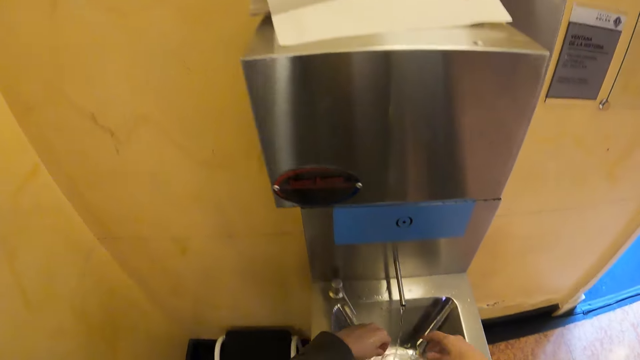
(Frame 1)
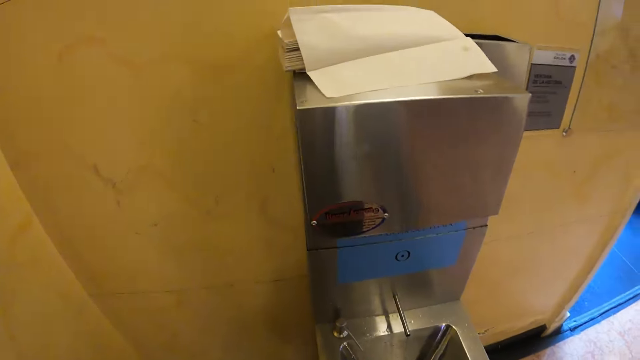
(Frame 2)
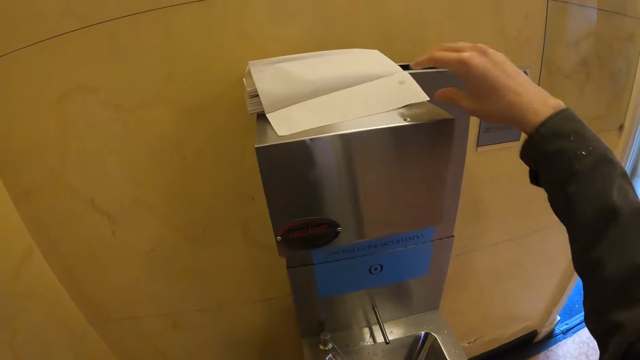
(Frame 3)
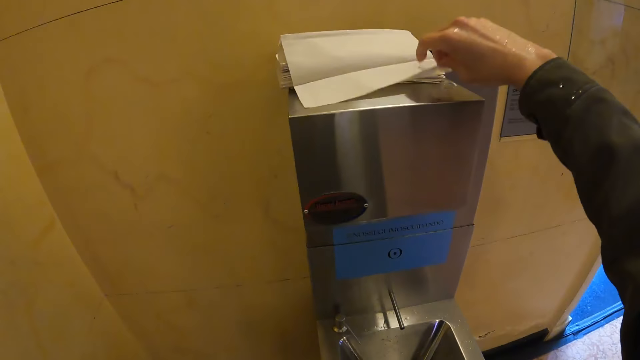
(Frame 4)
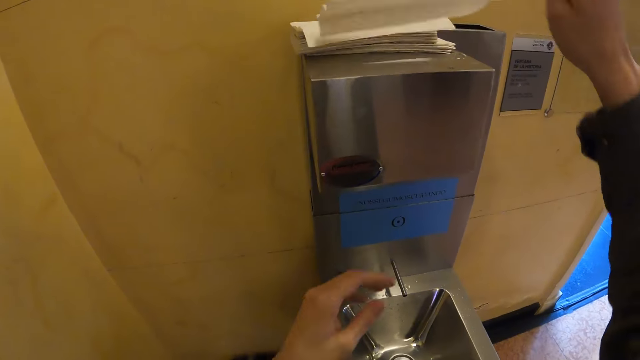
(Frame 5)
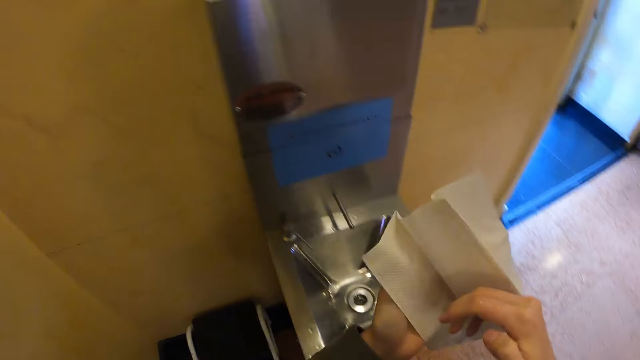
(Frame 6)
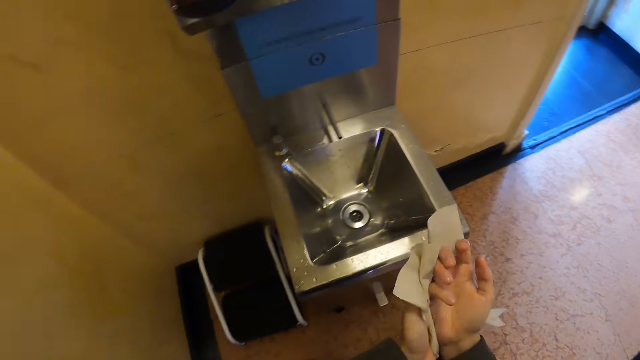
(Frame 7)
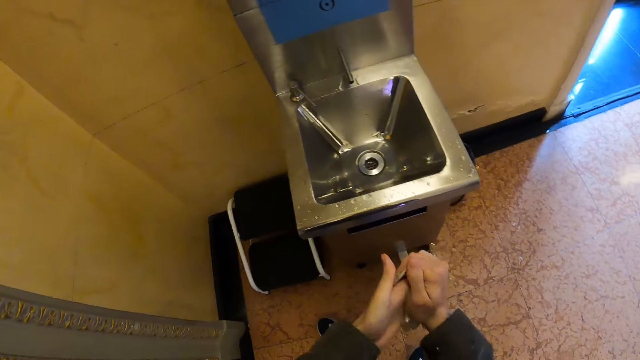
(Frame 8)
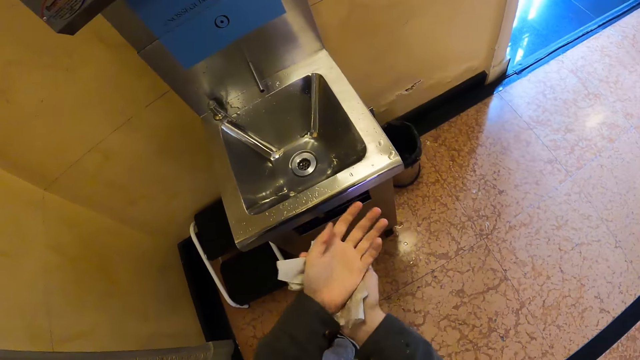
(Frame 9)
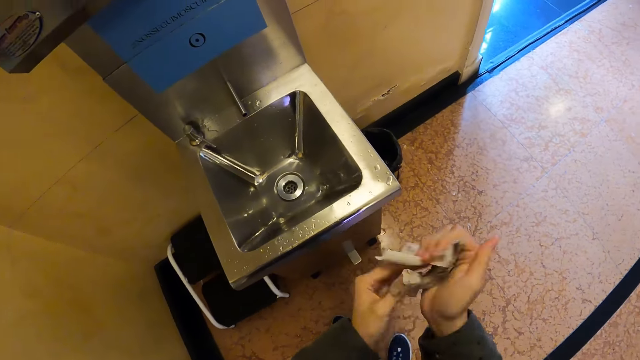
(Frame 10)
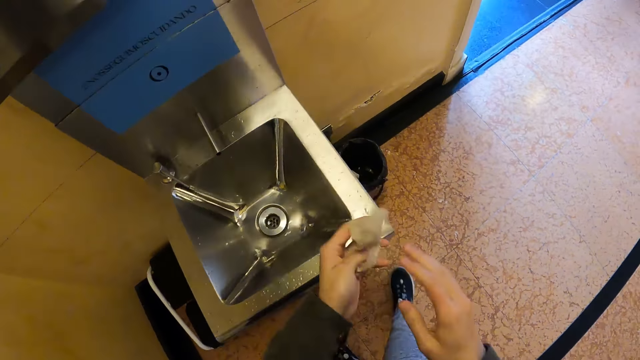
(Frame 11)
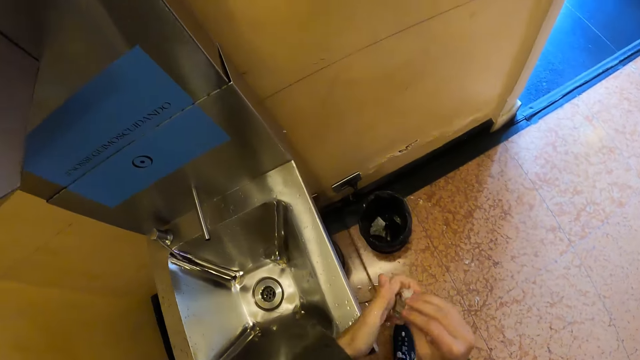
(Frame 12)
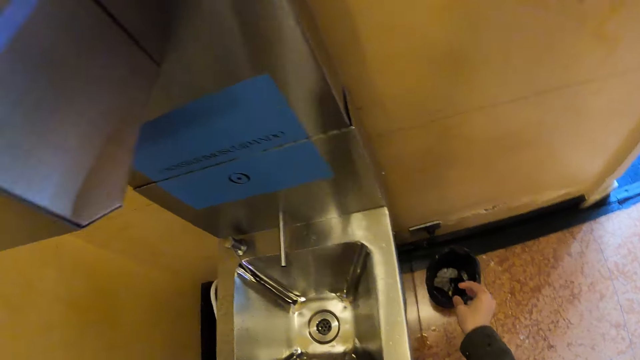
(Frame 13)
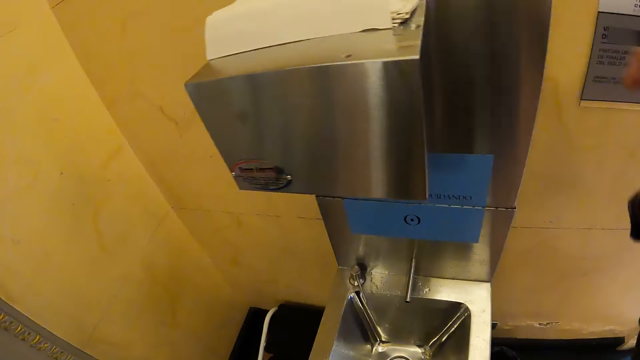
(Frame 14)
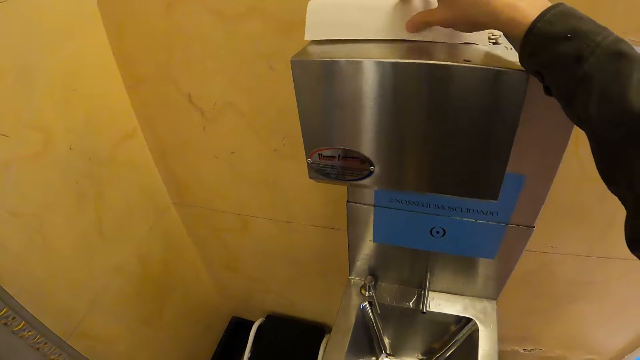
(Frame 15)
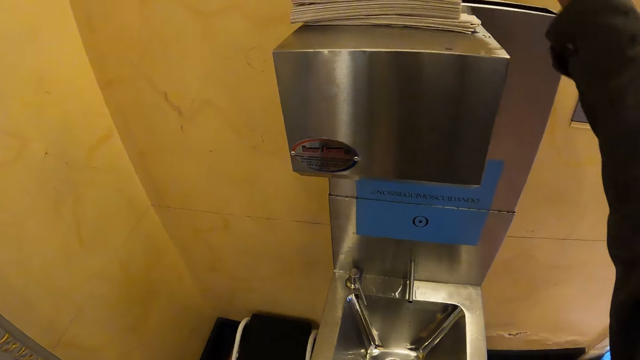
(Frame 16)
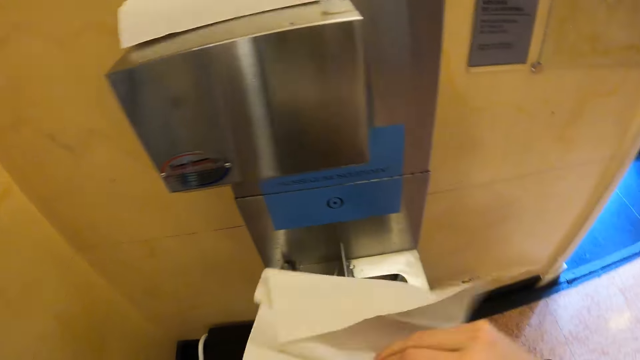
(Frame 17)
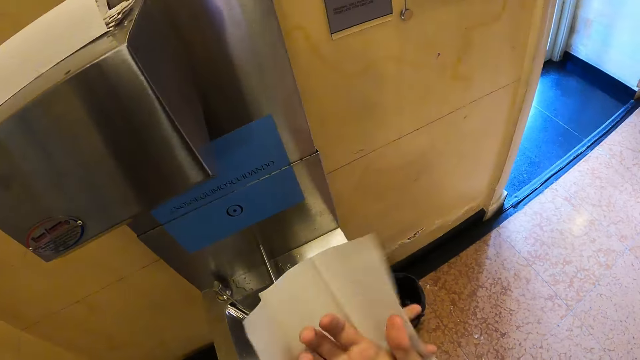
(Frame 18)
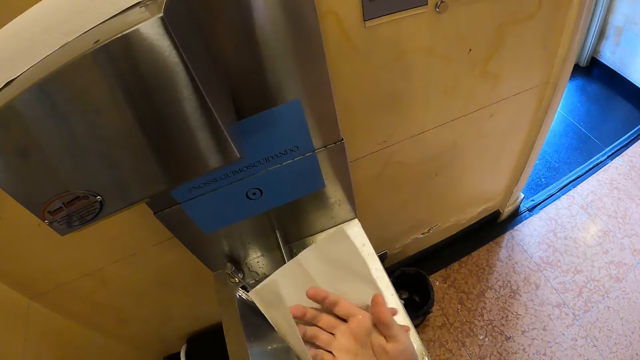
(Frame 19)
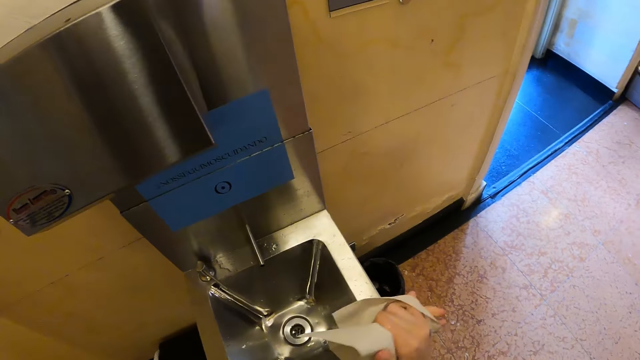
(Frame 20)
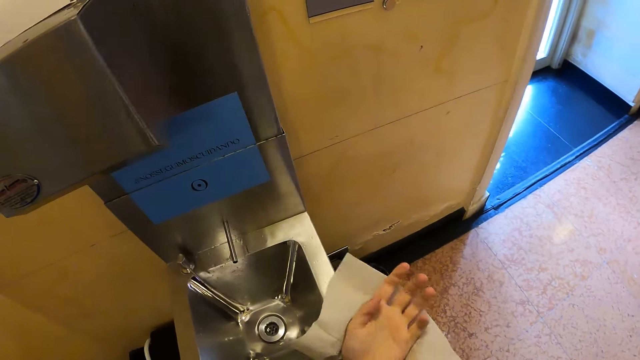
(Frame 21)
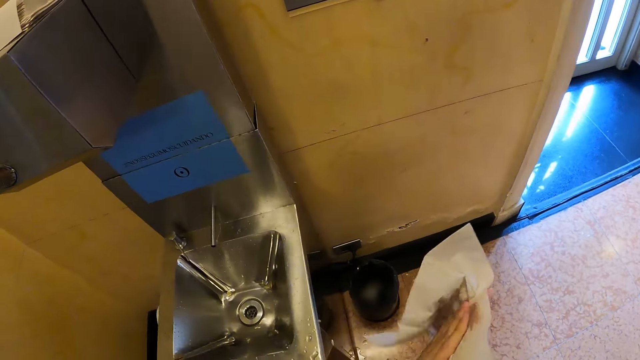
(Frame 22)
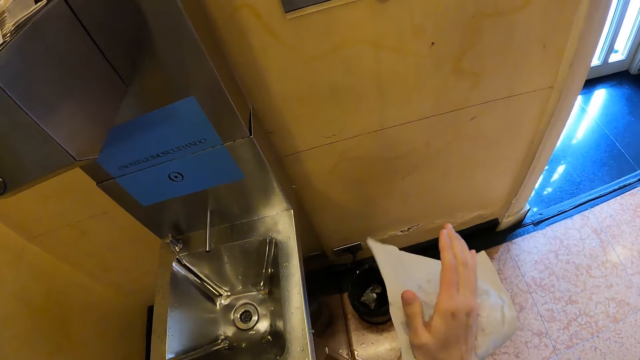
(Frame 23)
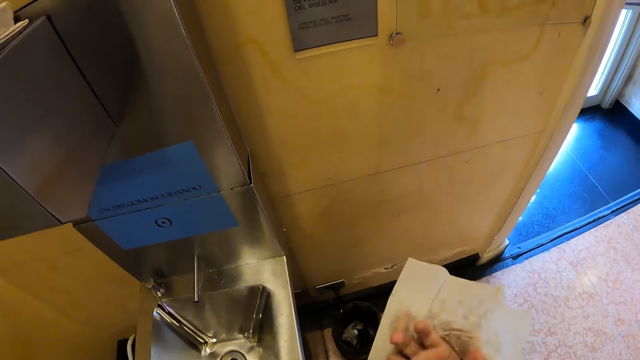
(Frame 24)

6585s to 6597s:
The camera wearer takes a disposable tissue or wipe. He wipes his hands with the wipe. He throws the wipe in the dustbin. He takes the disposable tissue. He wipes his hands.

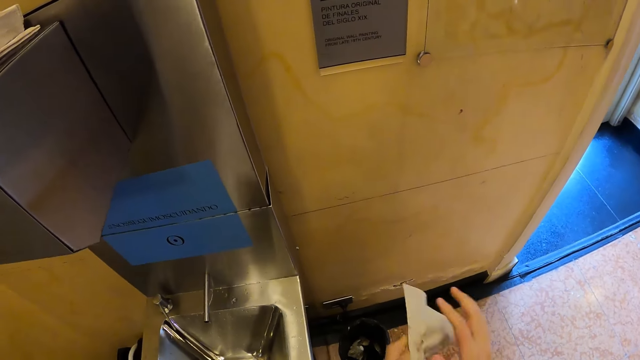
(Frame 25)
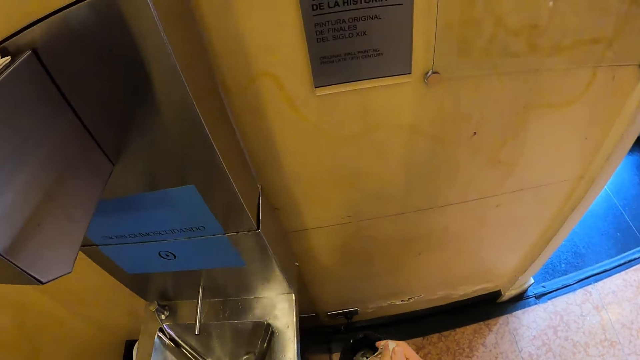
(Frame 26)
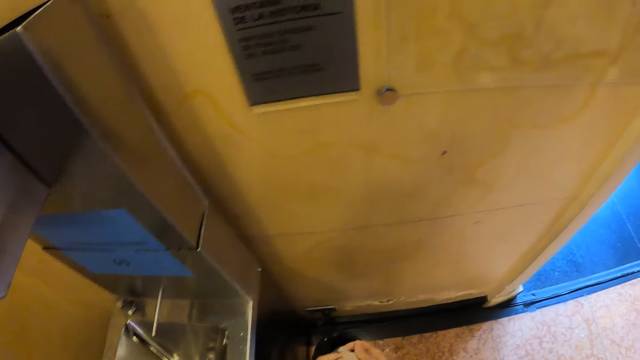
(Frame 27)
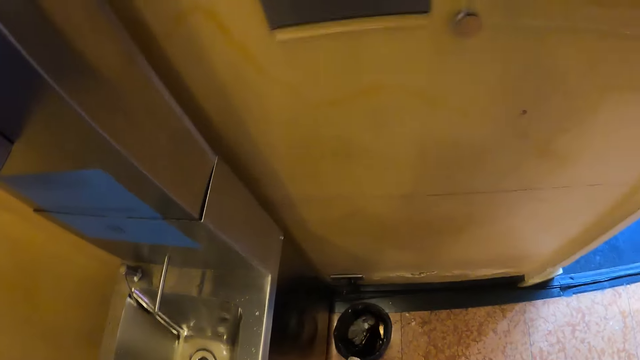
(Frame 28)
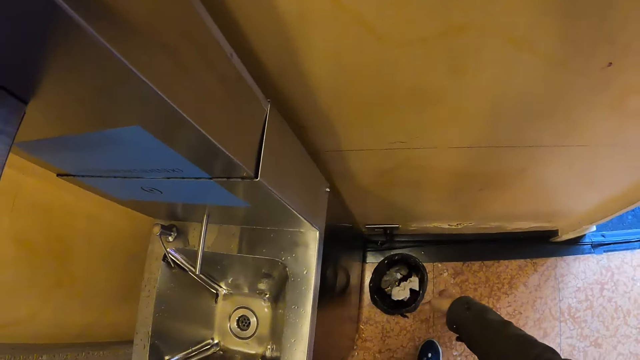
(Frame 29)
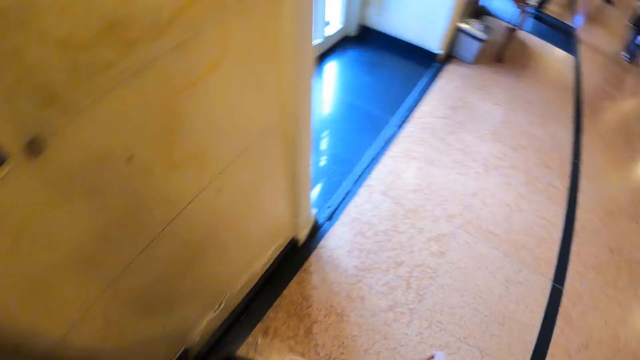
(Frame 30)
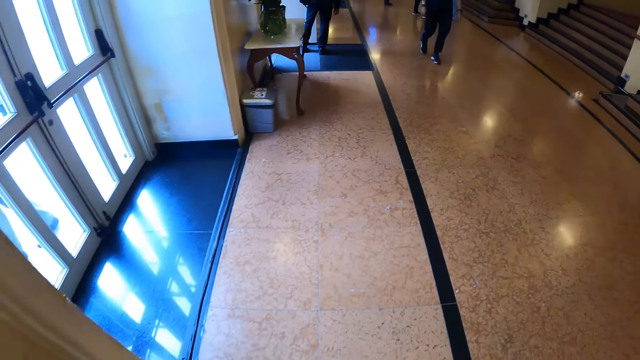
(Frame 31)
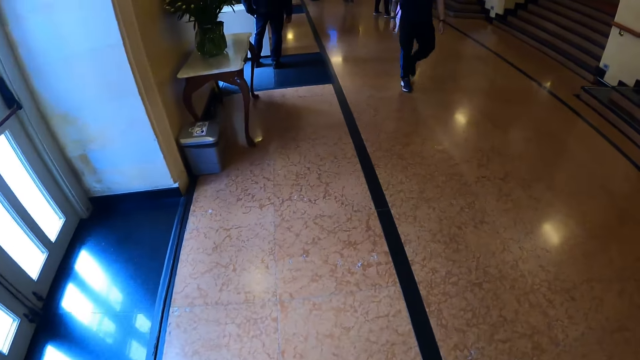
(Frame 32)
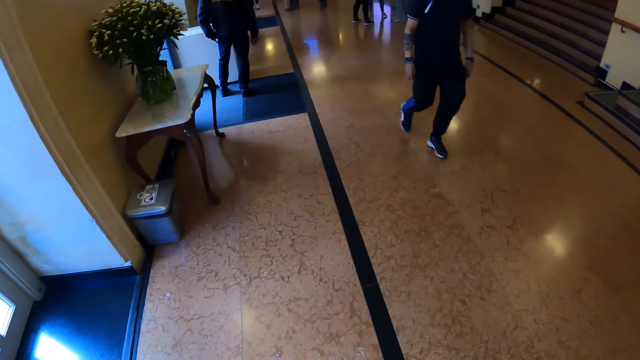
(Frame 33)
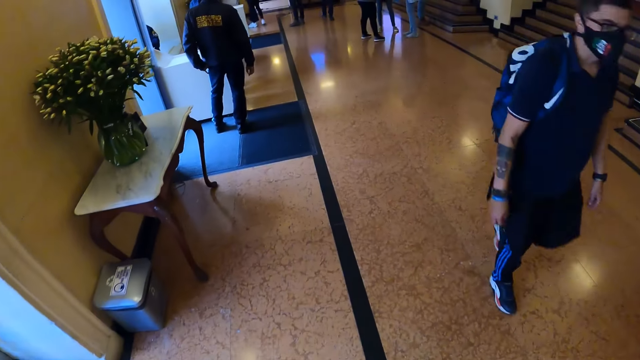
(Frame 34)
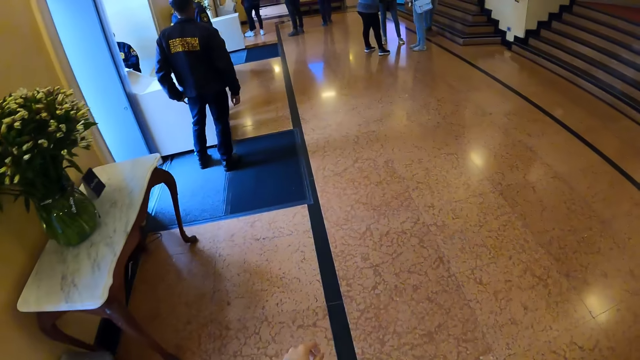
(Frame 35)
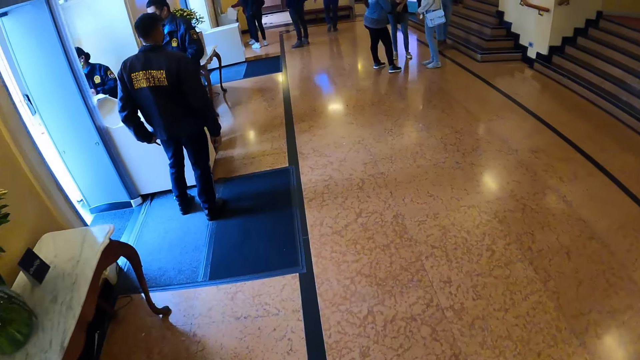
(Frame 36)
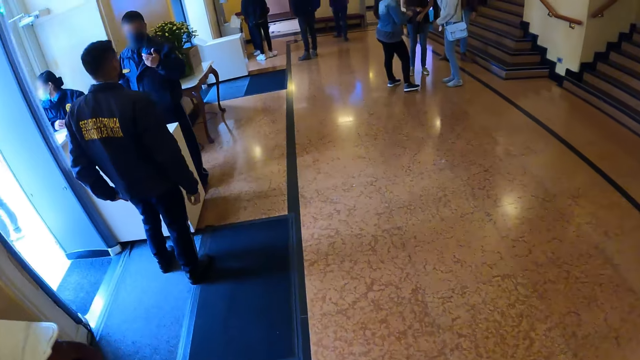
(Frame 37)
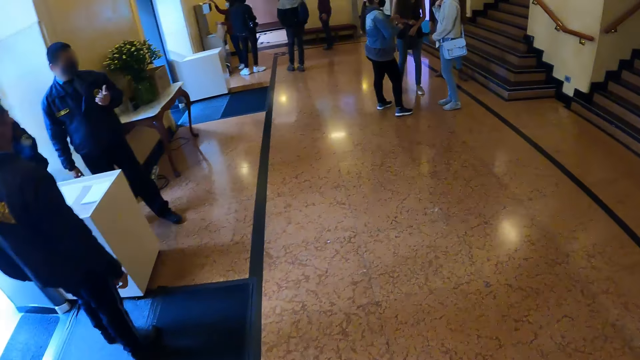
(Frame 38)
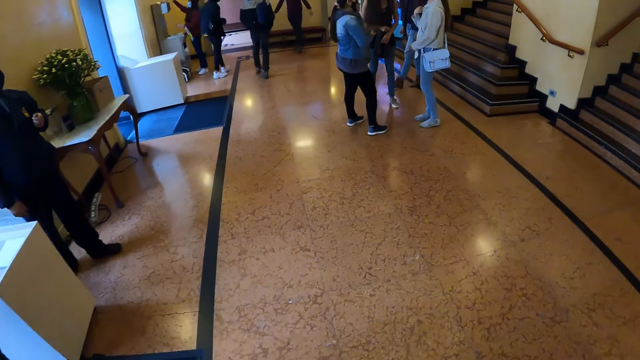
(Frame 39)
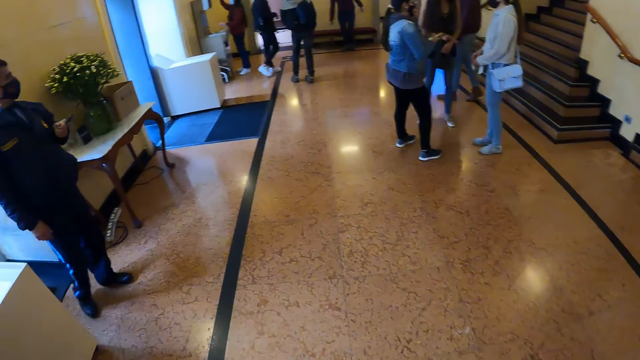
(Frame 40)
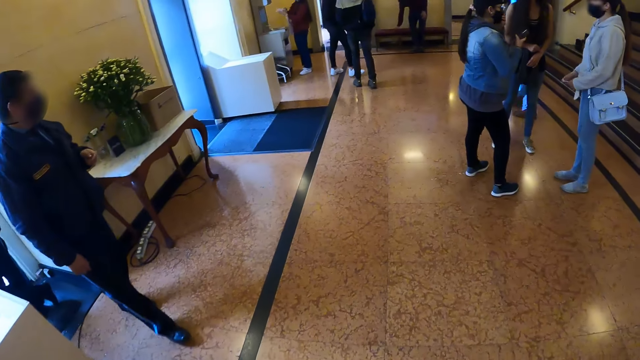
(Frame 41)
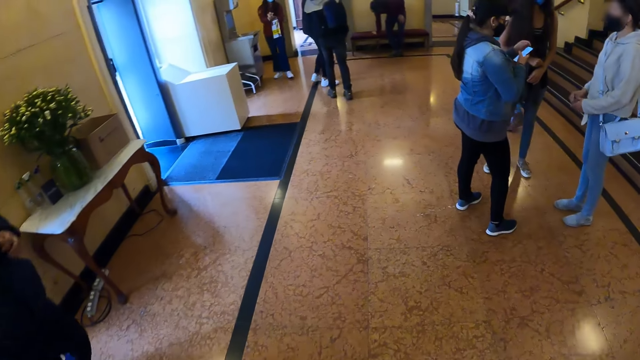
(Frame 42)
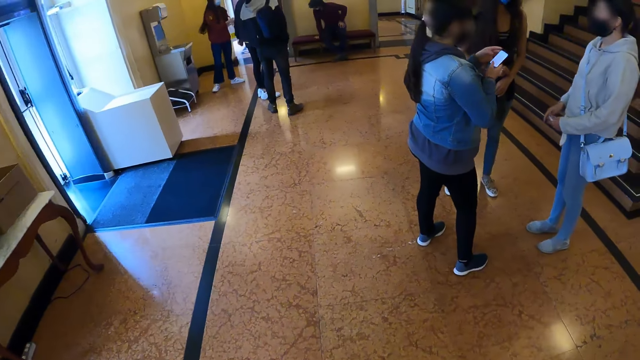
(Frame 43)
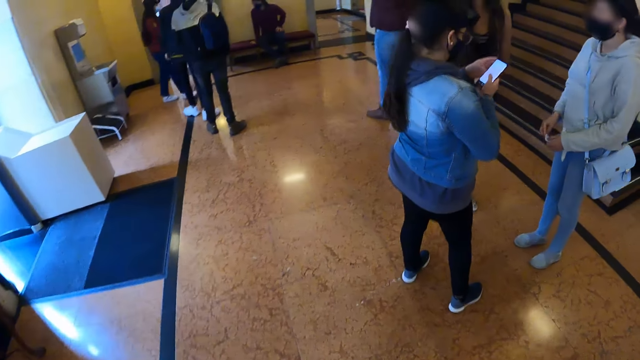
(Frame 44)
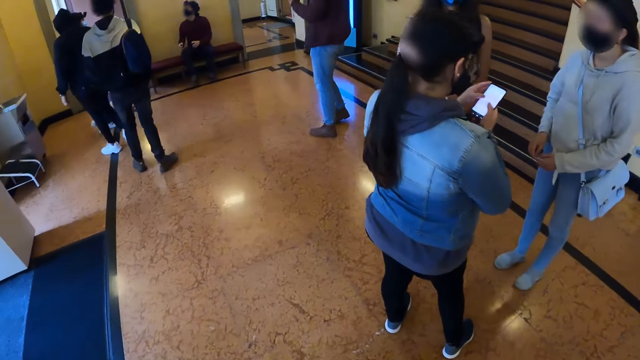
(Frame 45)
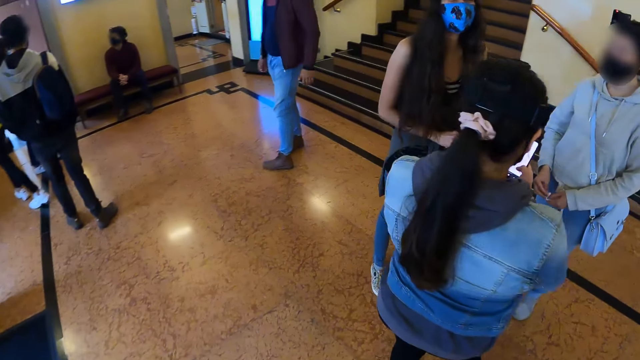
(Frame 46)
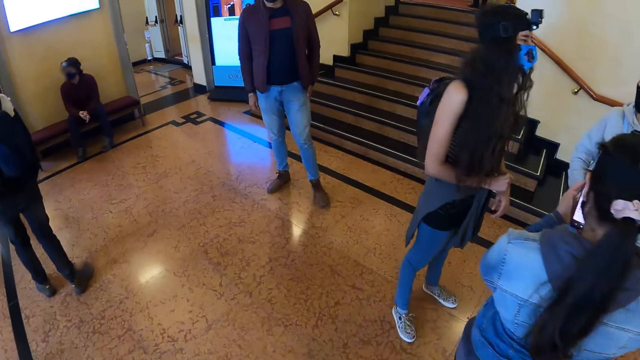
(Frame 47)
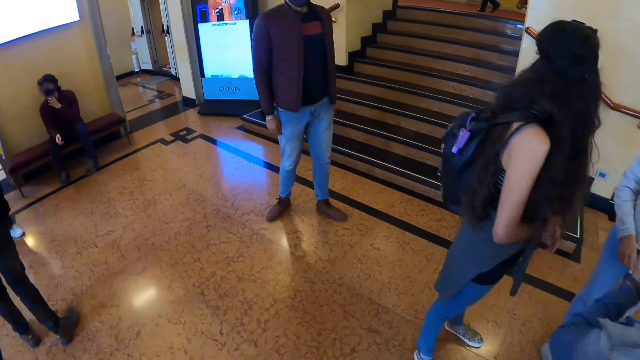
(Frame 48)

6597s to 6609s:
The camera wearer throws the wipe in the dustbin. They walk around the building.
